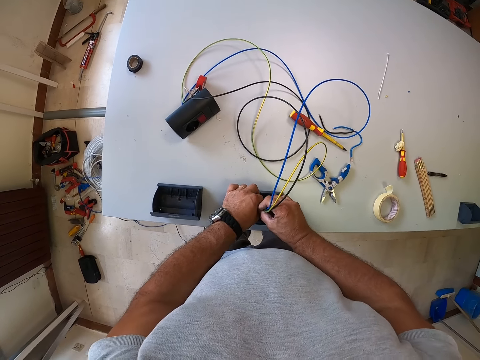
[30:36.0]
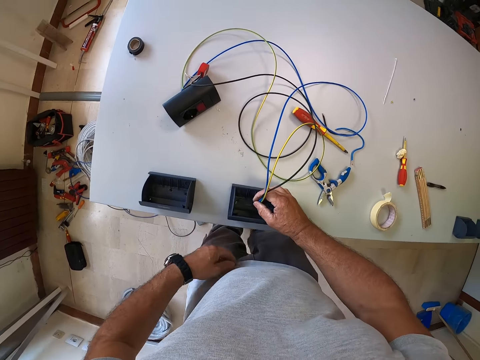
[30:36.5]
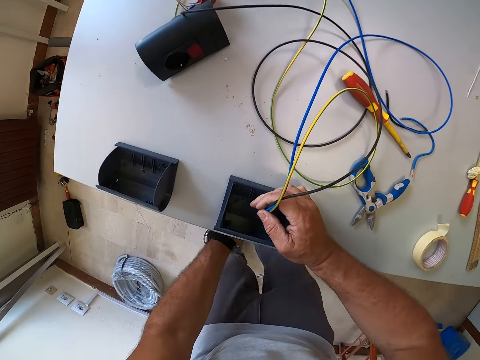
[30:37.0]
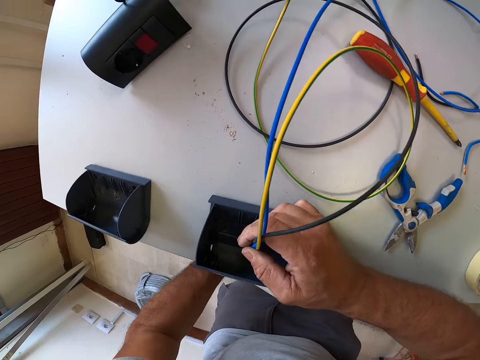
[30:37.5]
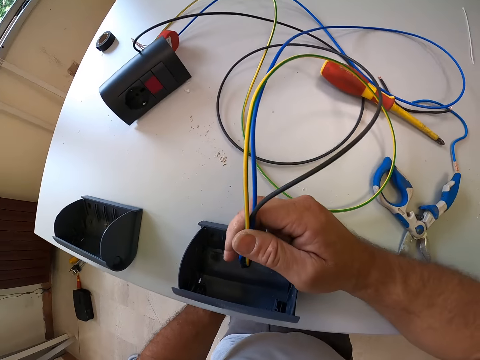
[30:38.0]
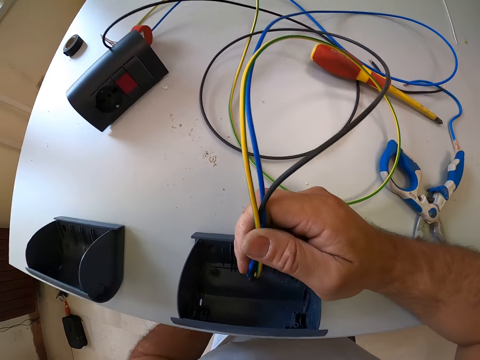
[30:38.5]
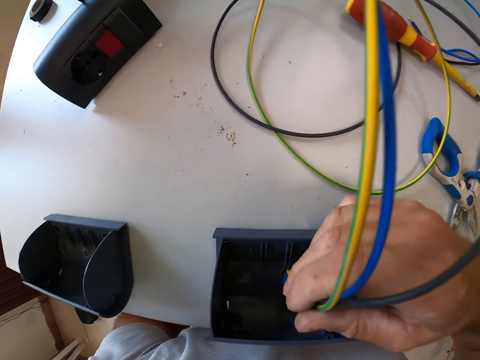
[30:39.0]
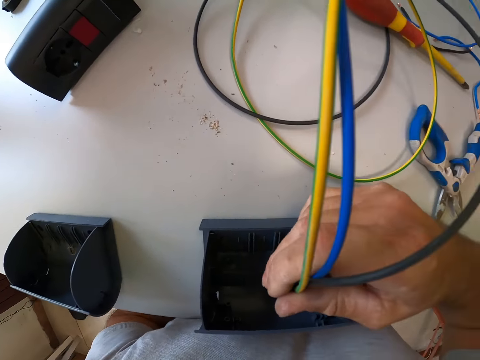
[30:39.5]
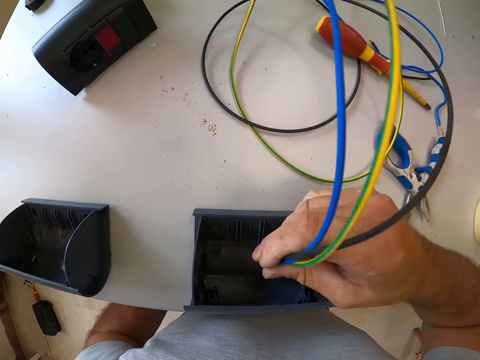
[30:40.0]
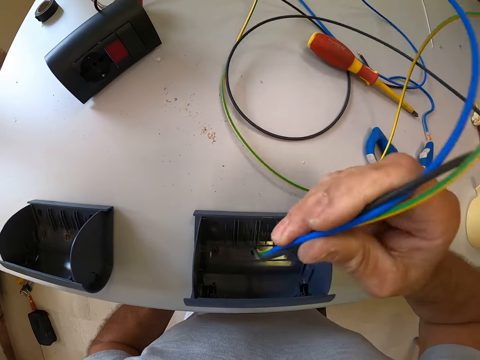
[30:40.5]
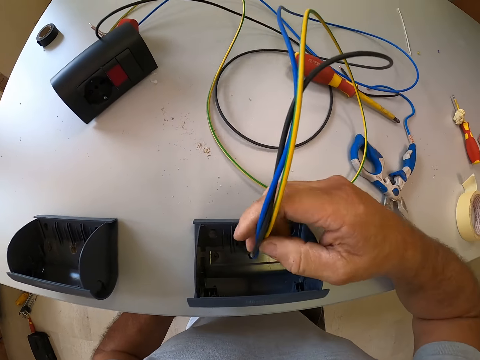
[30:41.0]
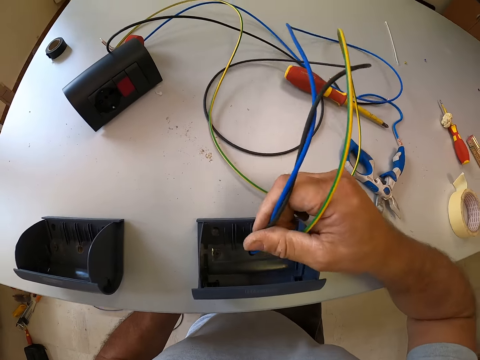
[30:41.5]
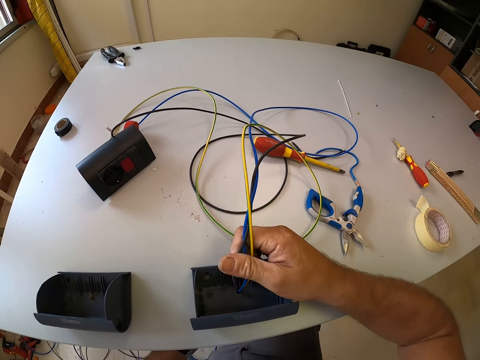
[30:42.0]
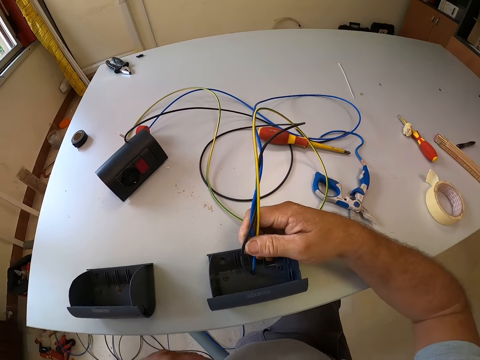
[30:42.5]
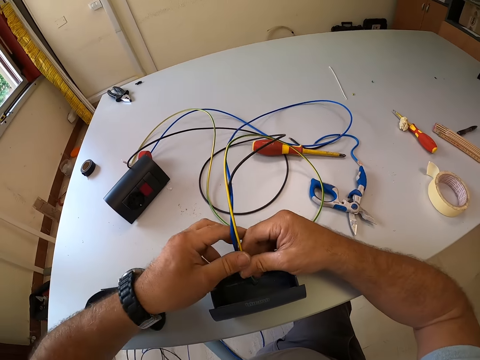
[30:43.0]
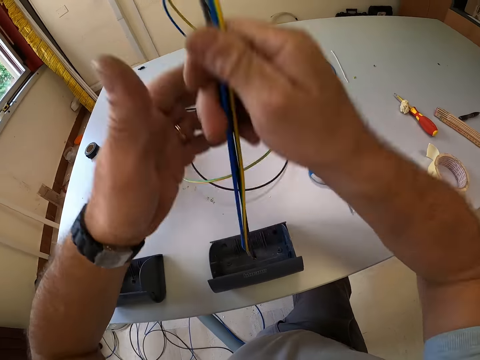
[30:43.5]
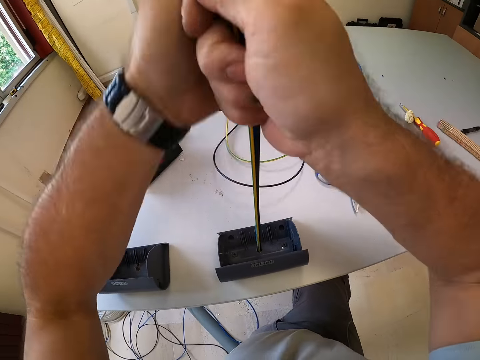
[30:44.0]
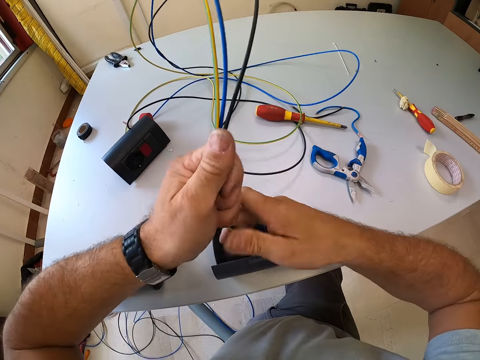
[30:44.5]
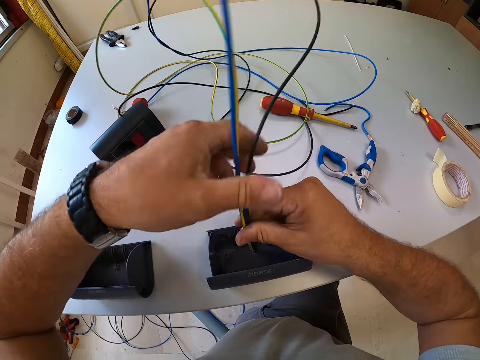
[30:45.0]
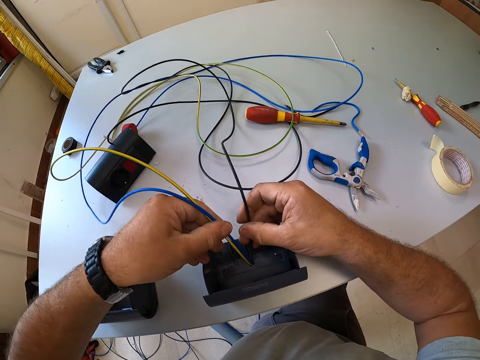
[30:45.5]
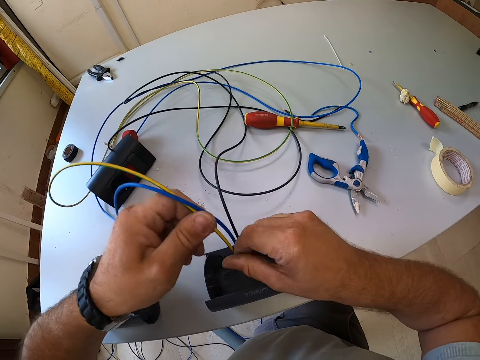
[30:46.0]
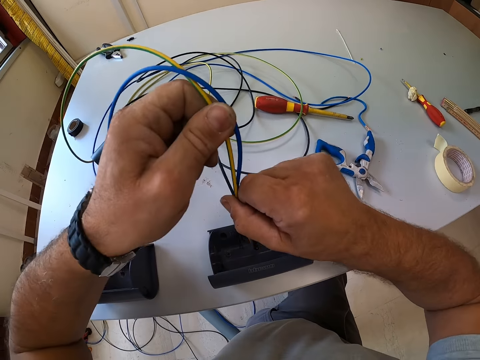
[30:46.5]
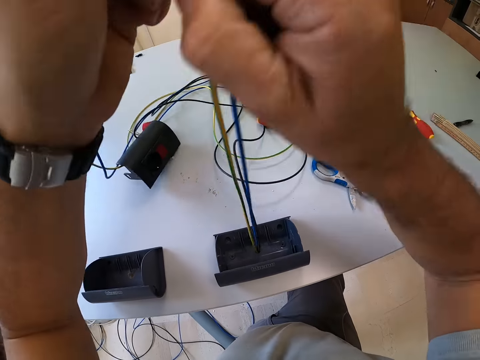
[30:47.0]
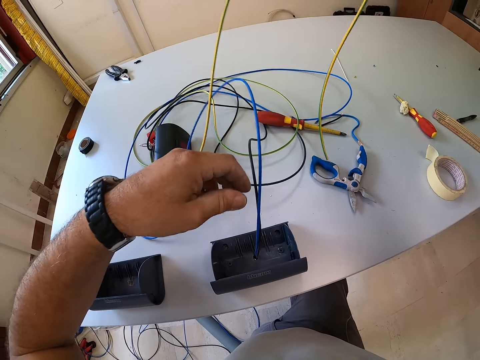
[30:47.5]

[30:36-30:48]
The camera wearer inserts the cables in the socket box. They pull the cables under the table. They insert the cables in the socket box. They pull the wires out of the socket back box with both hands. They separate the cables. They pull the cables with both hands.

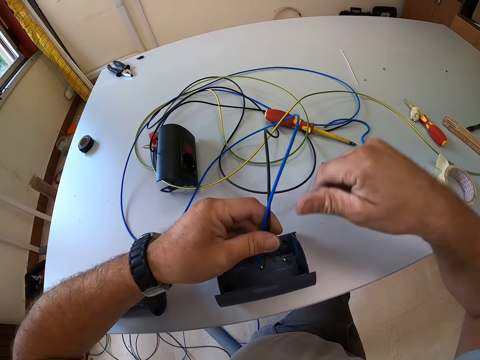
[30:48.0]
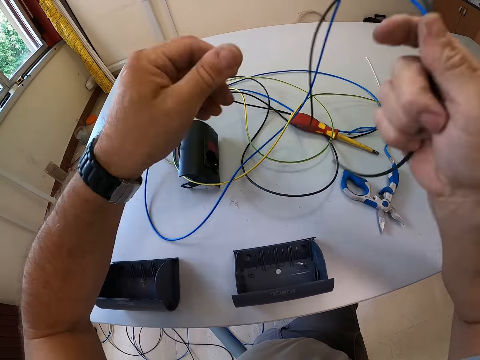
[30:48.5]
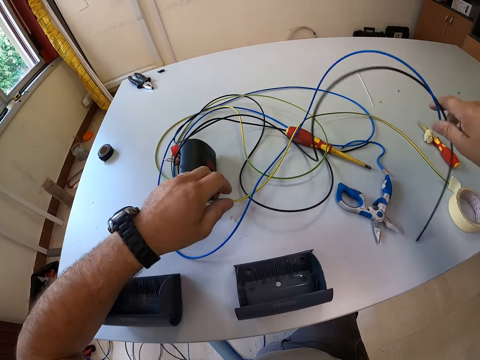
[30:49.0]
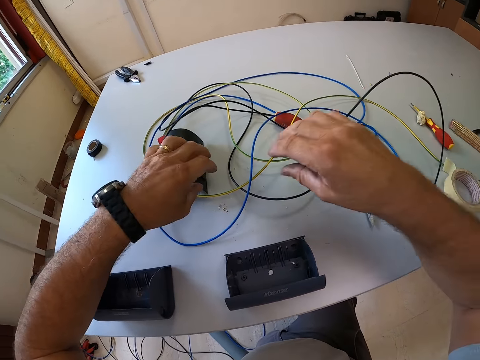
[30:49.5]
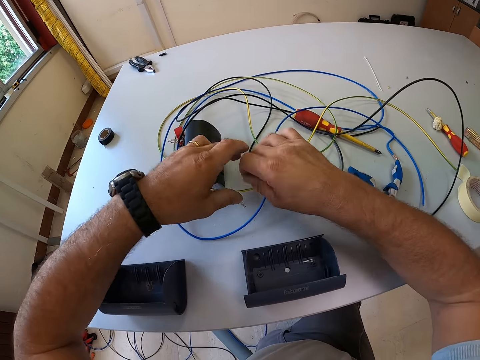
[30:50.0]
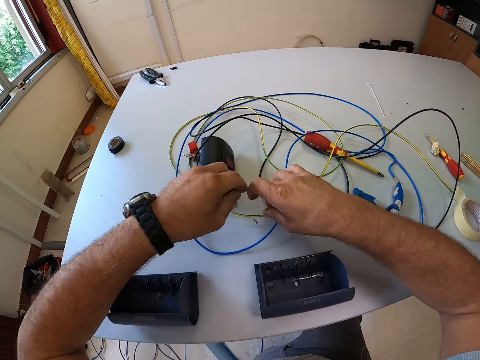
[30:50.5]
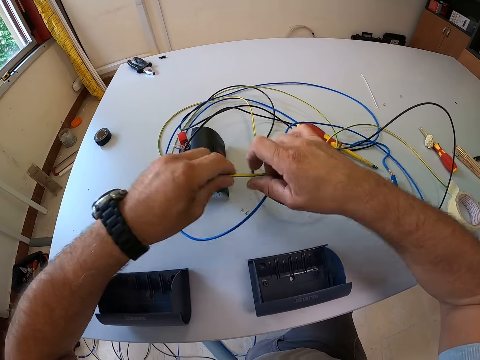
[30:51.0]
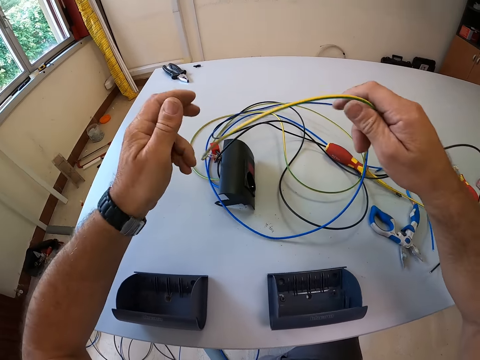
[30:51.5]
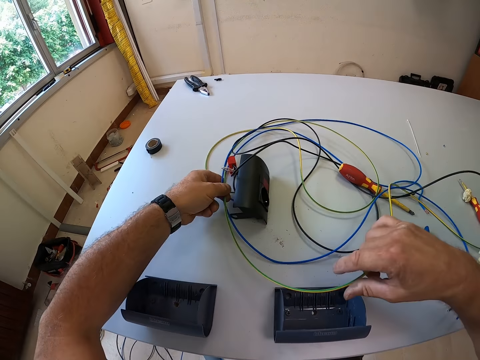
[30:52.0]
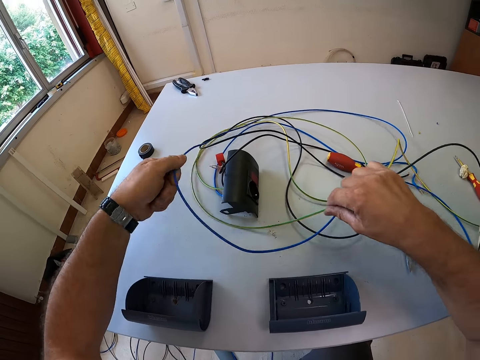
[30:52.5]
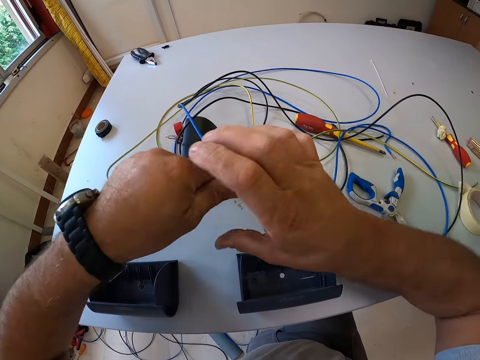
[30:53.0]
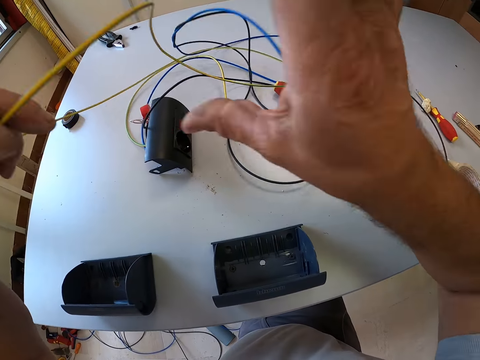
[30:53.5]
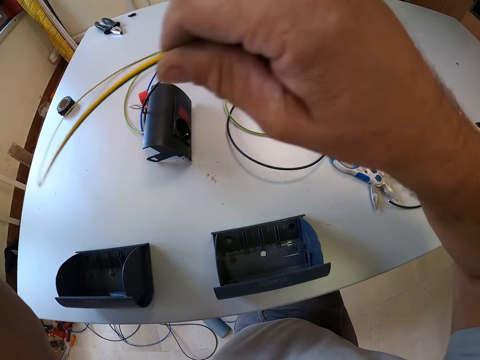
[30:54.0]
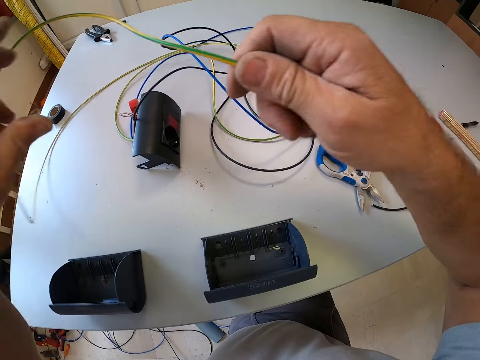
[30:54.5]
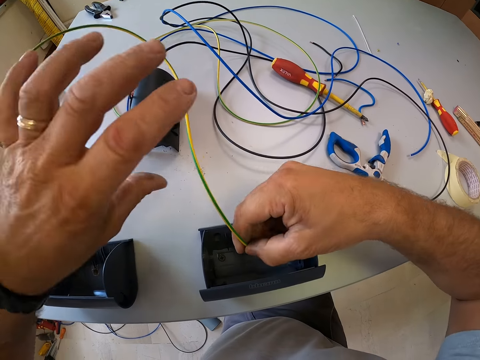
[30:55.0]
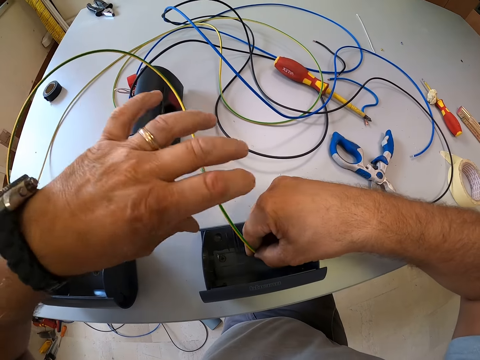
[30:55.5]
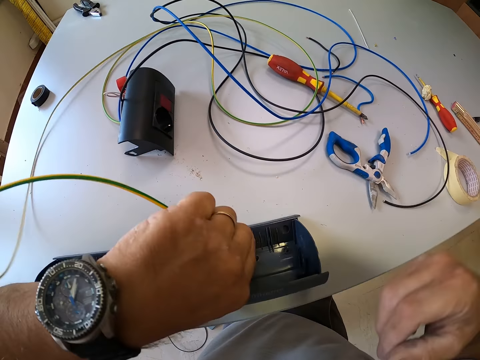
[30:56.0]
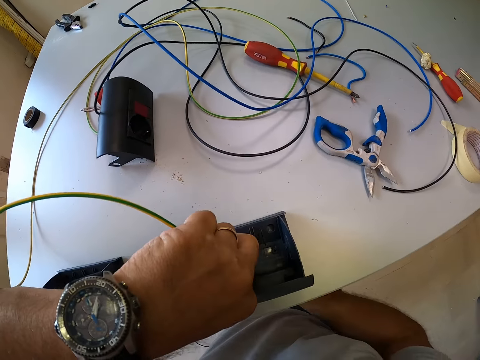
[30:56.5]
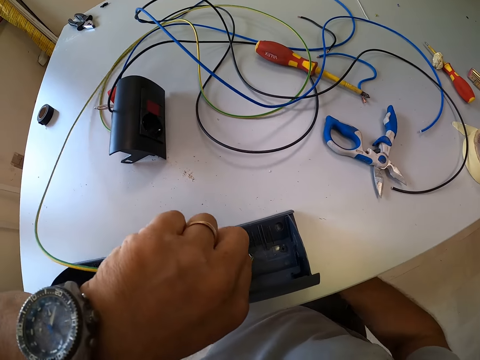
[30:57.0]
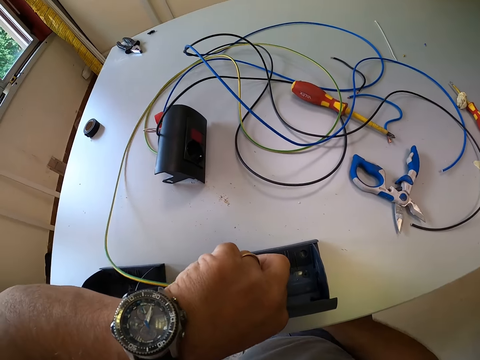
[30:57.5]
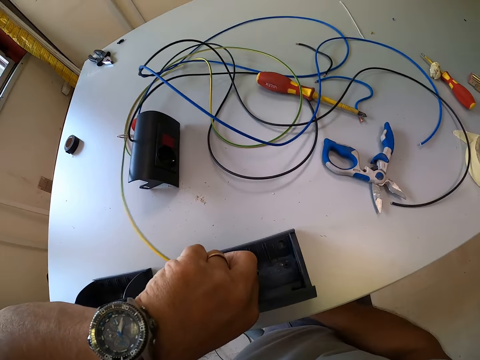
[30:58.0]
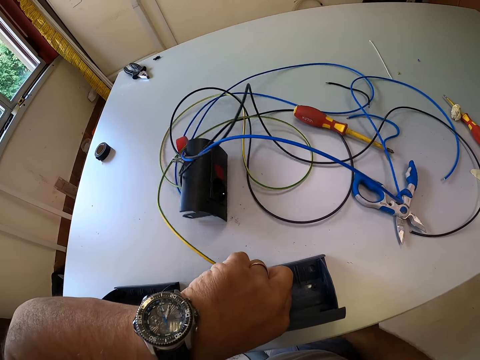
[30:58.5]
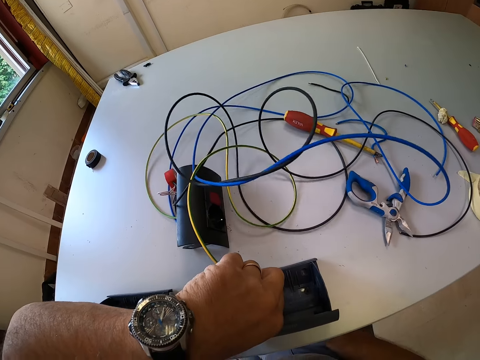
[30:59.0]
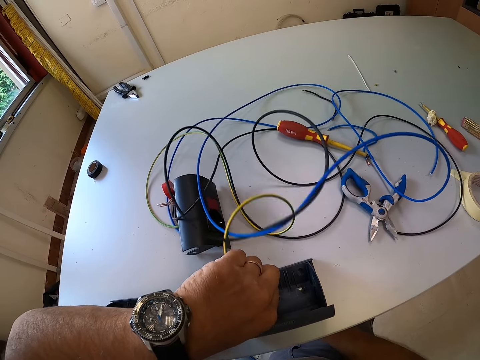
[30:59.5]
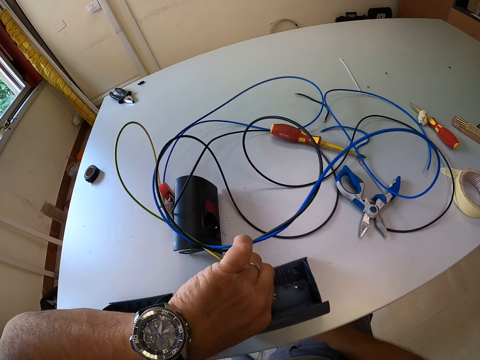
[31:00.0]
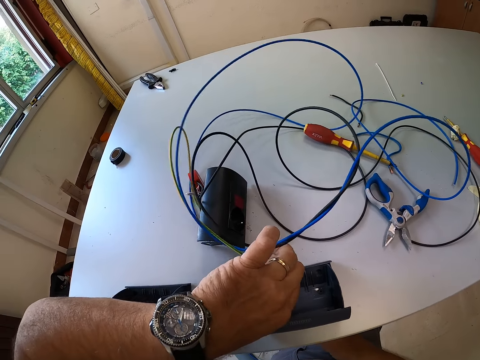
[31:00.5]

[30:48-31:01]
The camera wearer drops a yellow wire on the table. He pulls the cables with both hands. He drops the black and blue wires on the table. He picks up a wire from the table with both hands. He pulls the cables. He pulls the cables with both hands. He passes the wire through the socket back box. He pulls the wire from under the table with his right hand.
